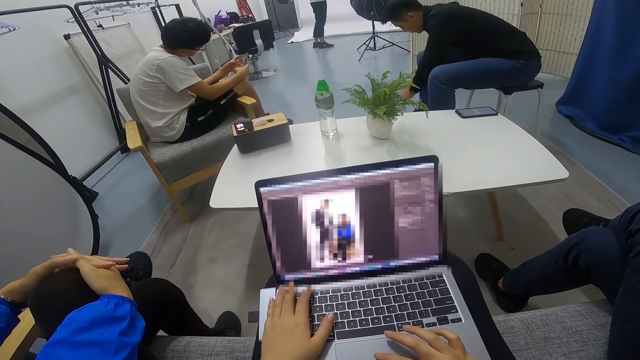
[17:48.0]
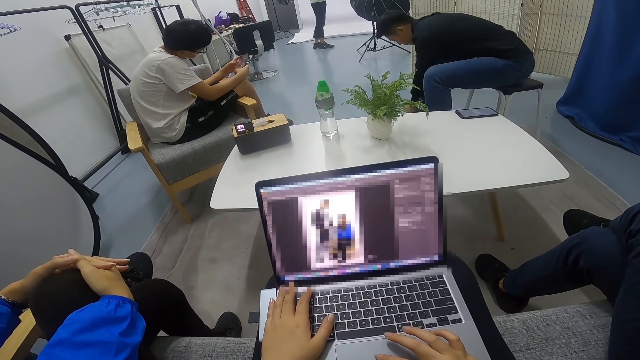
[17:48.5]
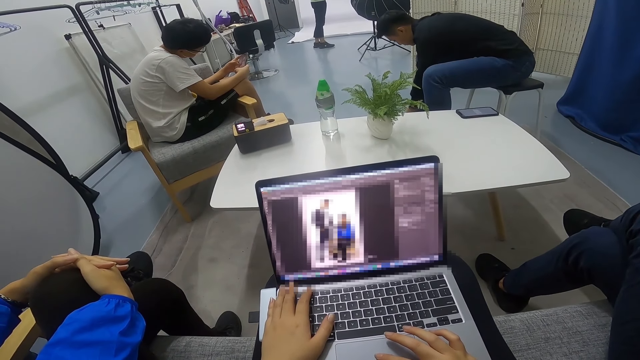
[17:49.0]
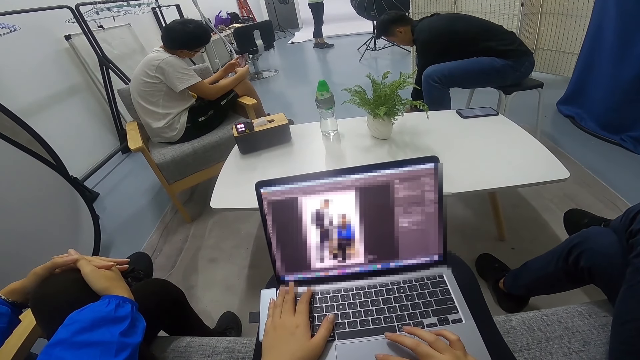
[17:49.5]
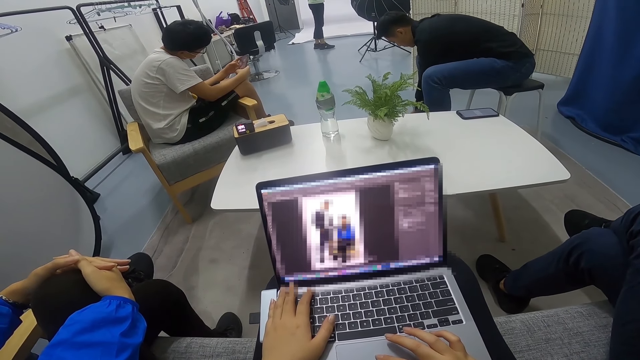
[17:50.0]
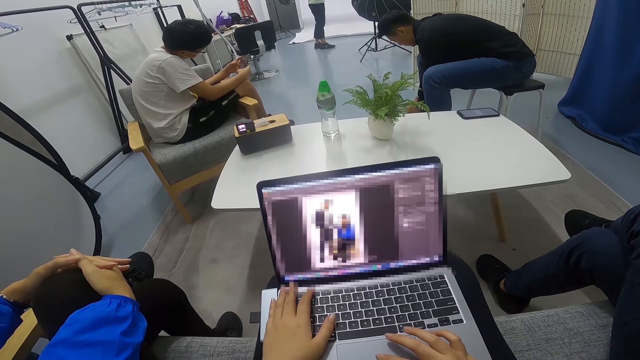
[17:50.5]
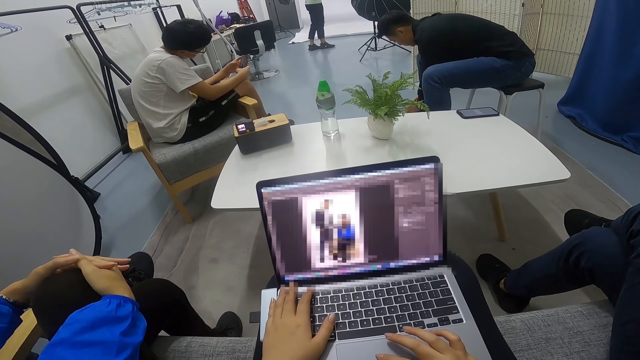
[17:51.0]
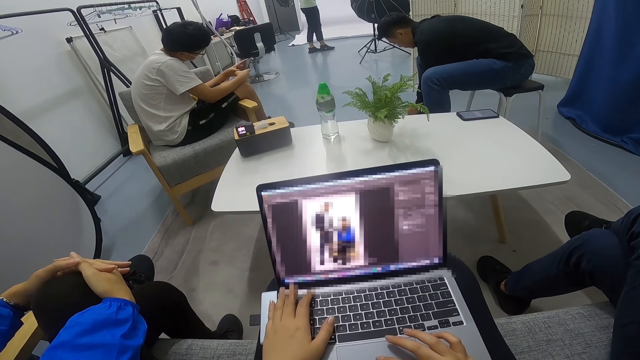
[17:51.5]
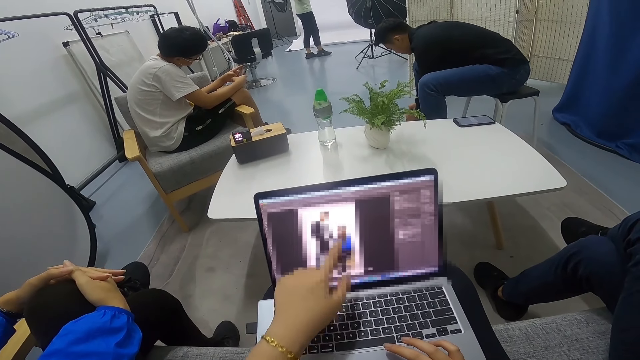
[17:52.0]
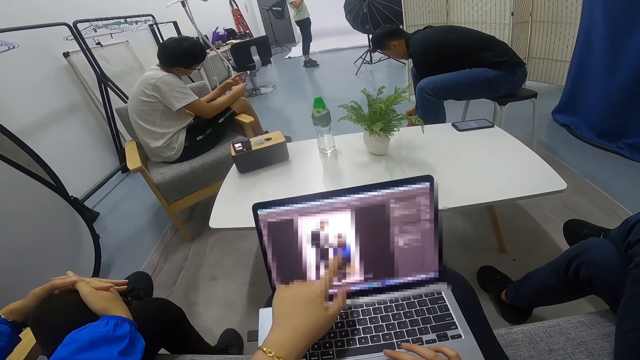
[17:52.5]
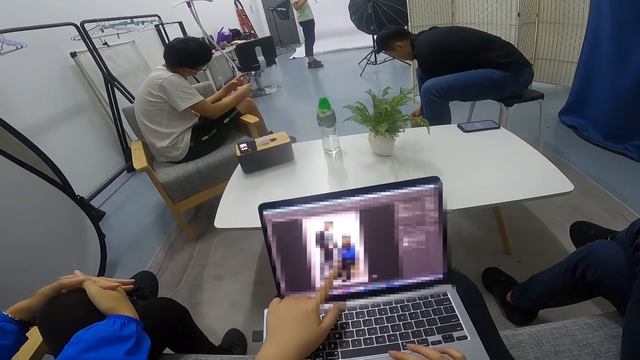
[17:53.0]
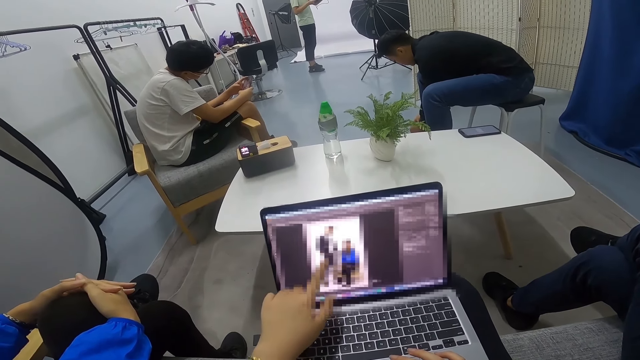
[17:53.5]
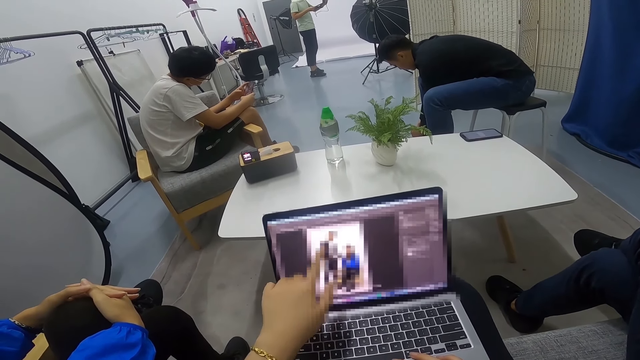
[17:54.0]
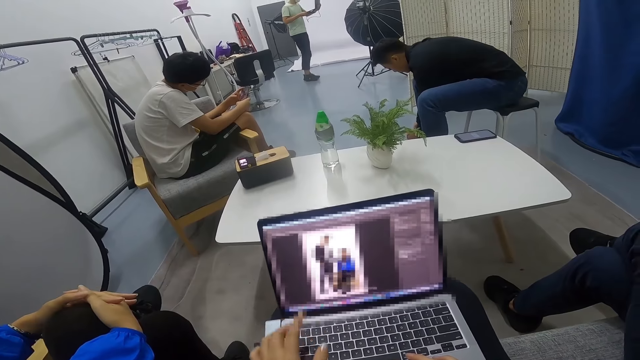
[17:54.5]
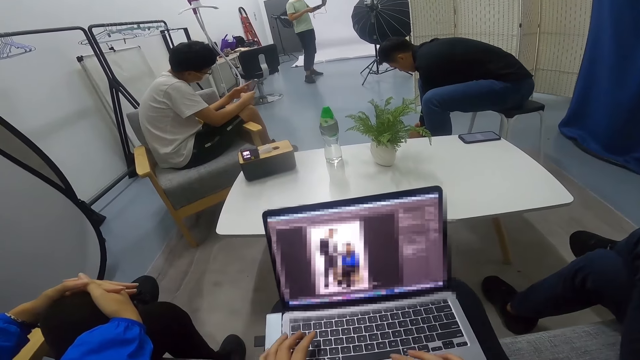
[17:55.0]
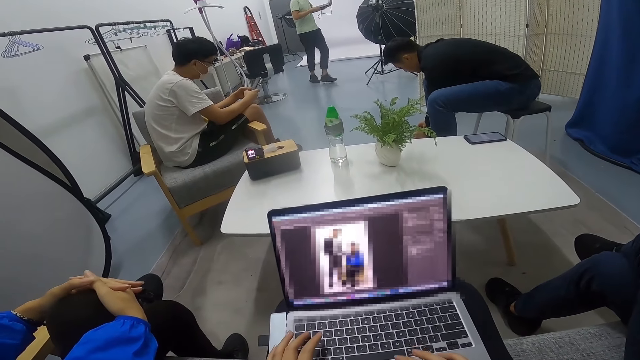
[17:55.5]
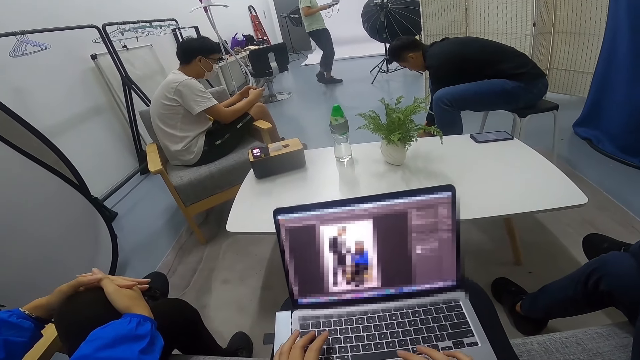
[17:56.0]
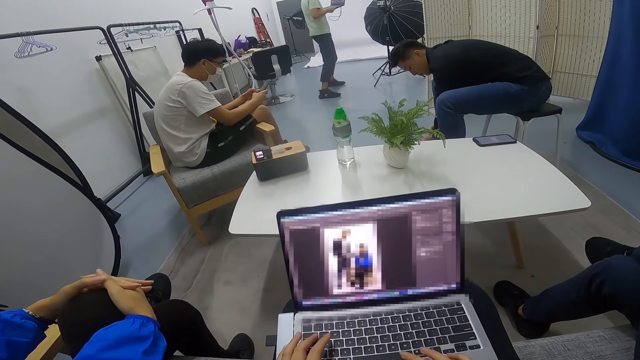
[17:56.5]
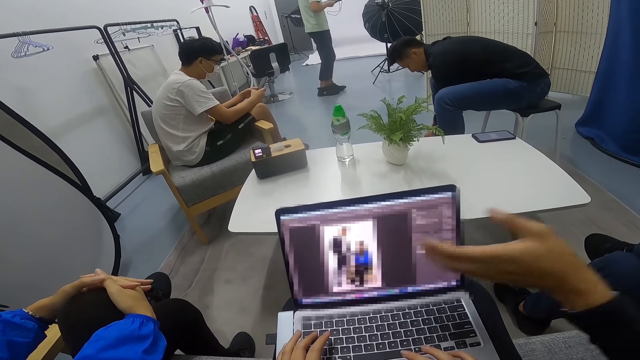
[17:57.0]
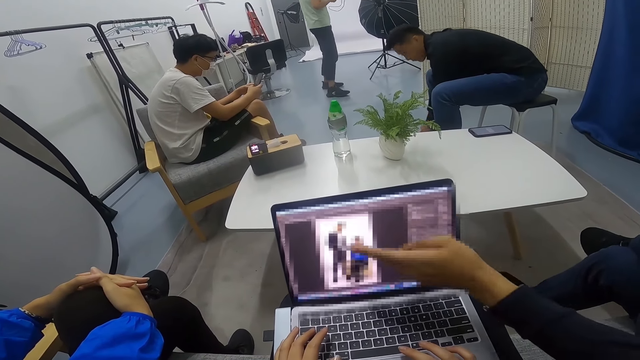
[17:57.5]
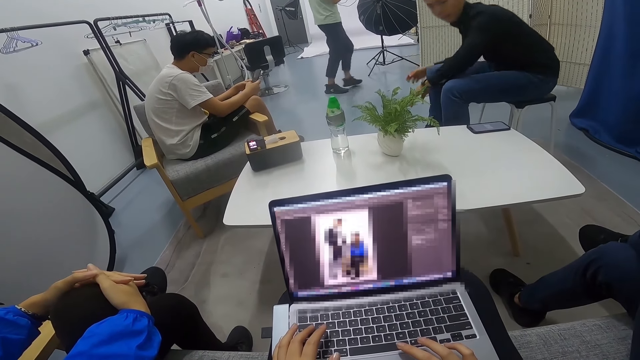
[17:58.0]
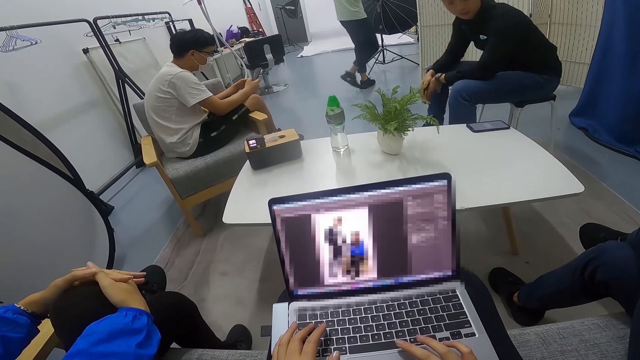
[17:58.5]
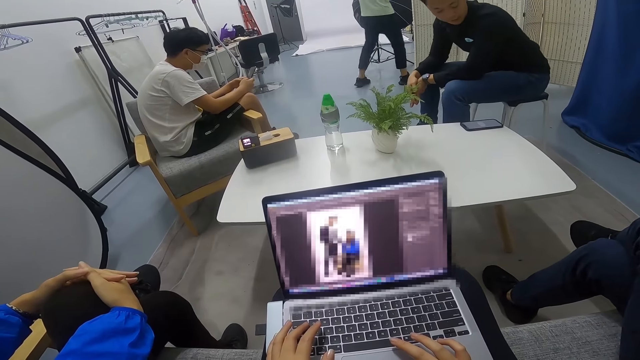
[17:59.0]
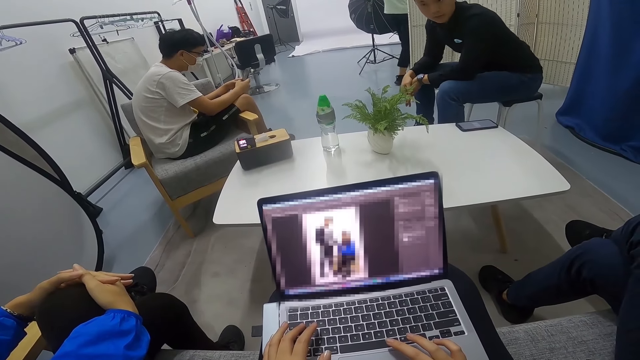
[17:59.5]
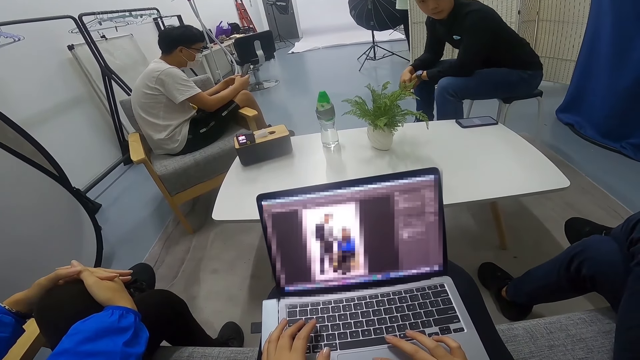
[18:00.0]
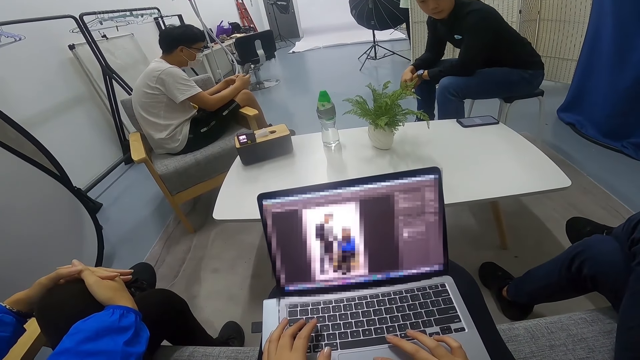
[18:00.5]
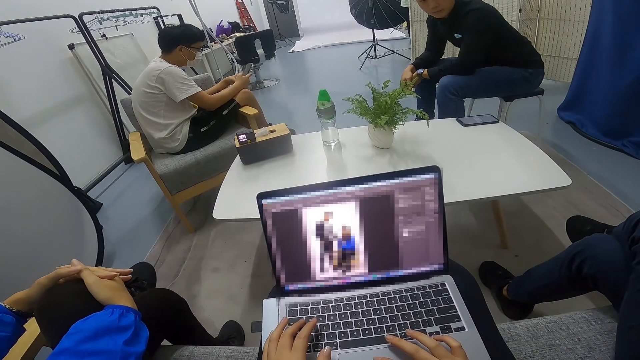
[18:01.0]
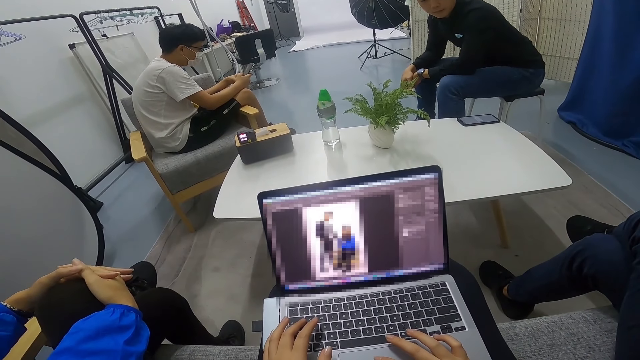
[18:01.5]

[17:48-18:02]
A man fastens his shoe laces. The camera wearer converses with another man. A person points at the screen. The other man converses with the camera wearer. The camera wearer points at the screen. The first man stares round the room. Another man carries his laptop round in the room. Another man uses a phone in his hands. A lady stares round in the room. The first man looks at the phone.

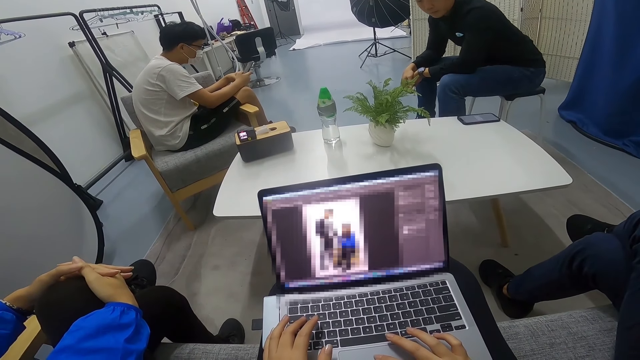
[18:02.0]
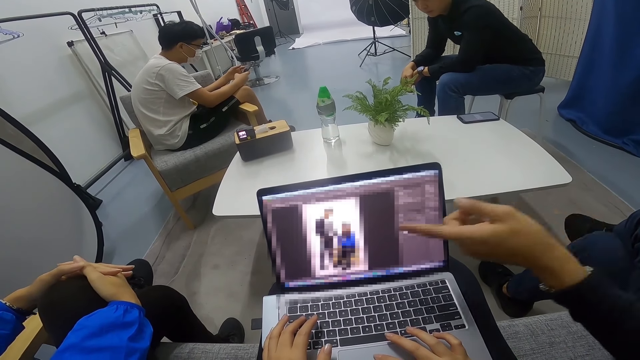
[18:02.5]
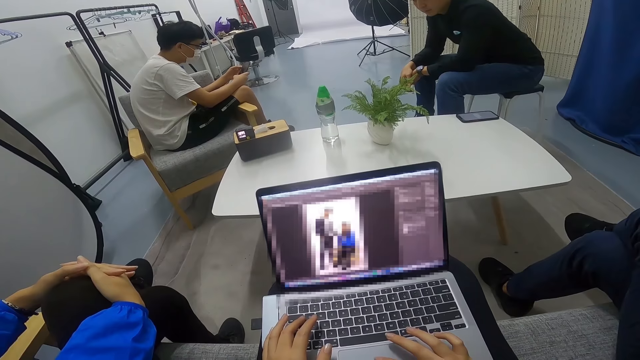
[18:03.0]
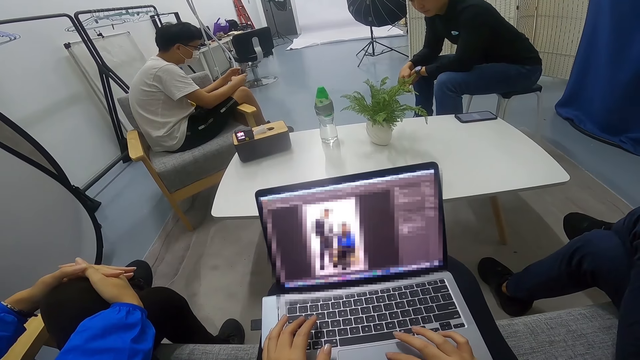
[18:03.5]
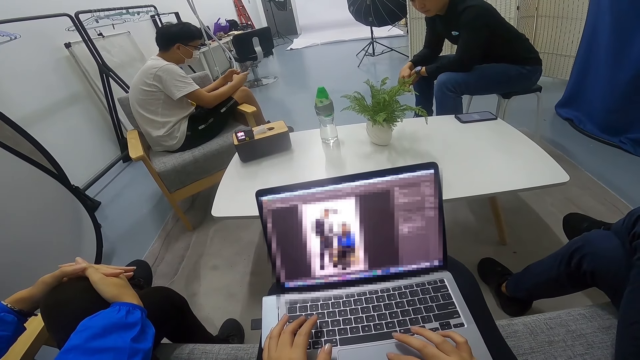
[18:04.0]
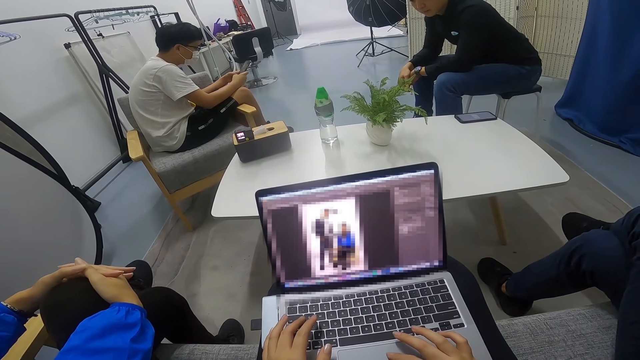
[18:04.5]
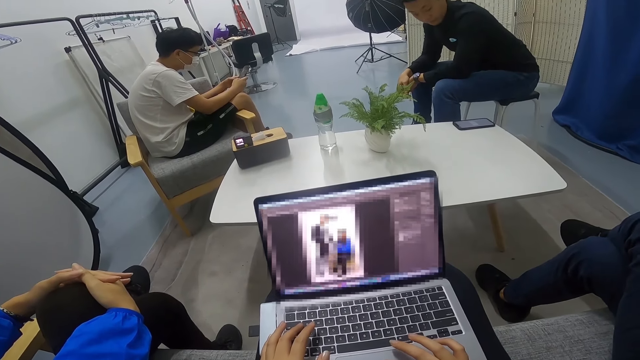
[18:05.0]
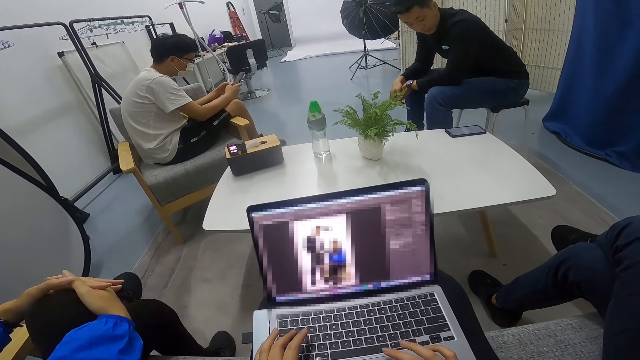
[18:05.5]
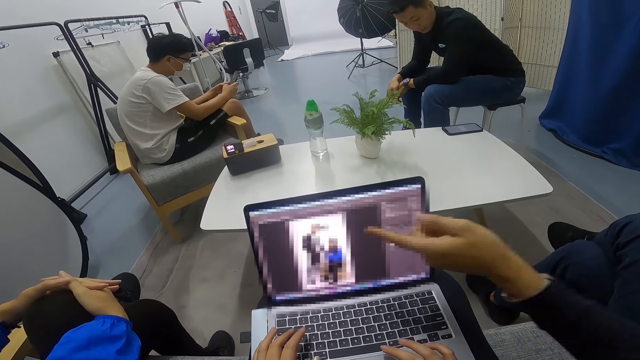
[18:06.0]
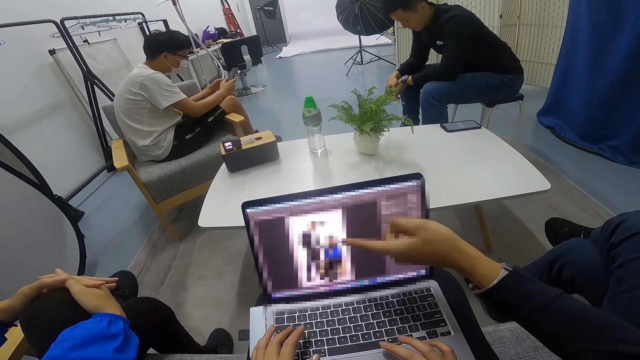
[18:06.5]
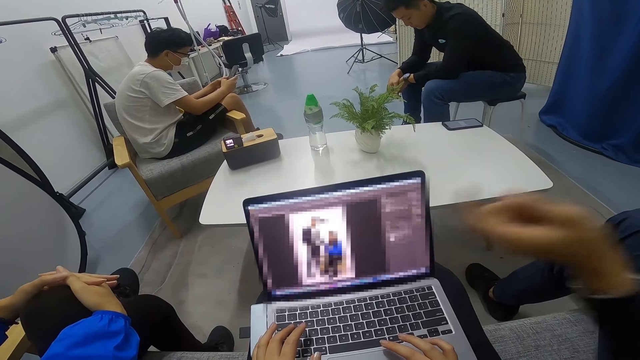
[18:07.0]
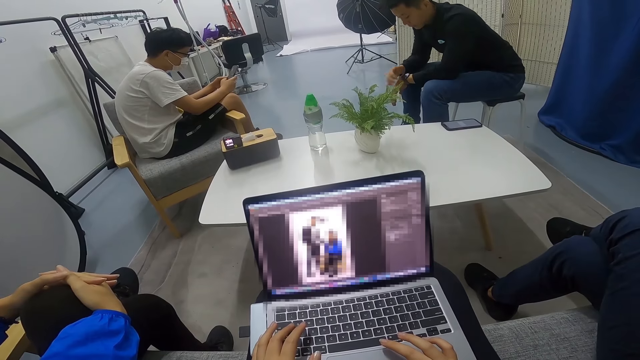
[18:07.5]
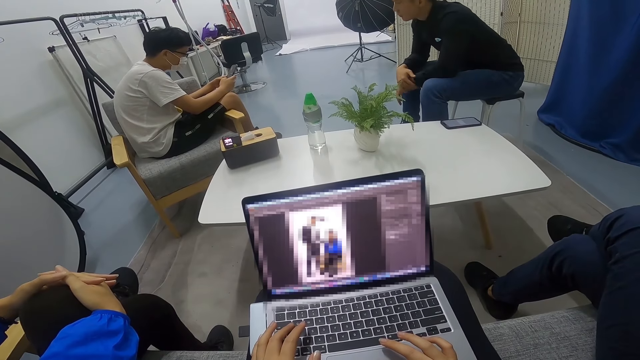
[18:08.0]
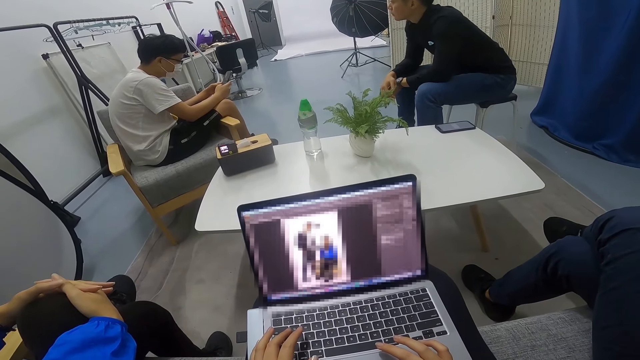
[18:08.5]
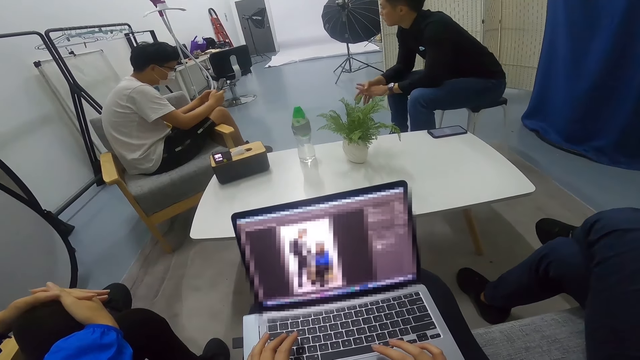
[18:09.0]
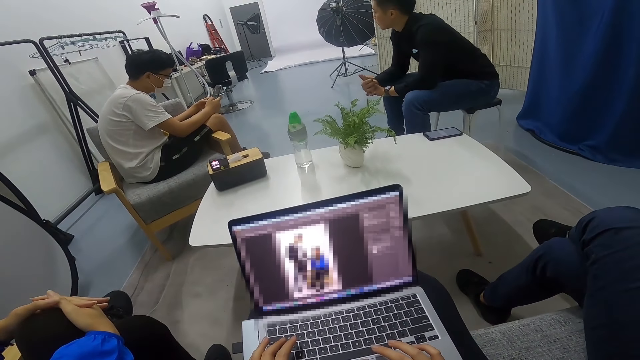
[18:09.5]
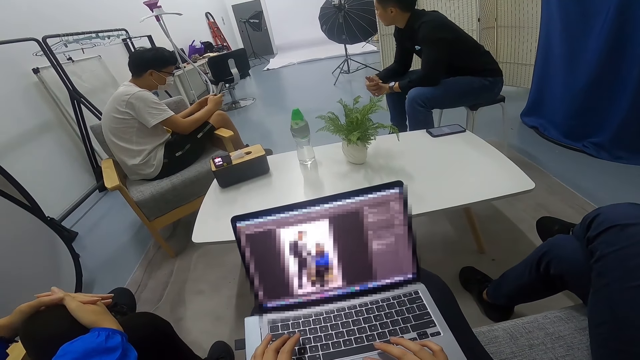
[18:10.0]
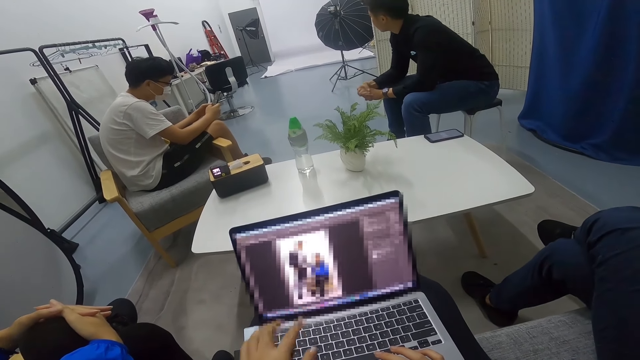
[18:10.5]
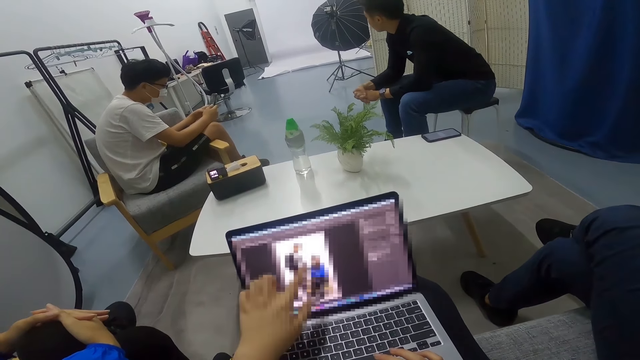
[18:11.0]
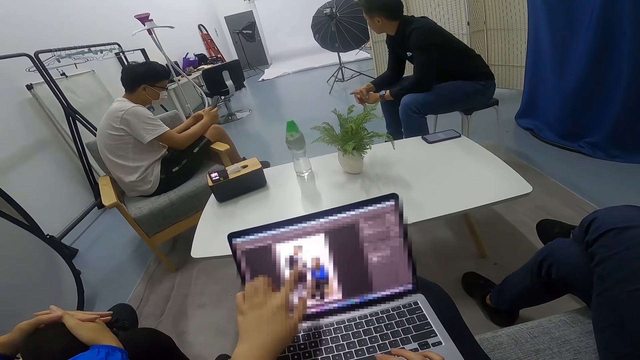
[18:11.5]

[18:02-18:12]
The camera wearer points at the screen. They converse with a man.
